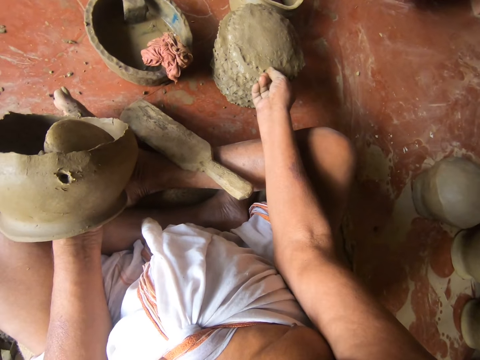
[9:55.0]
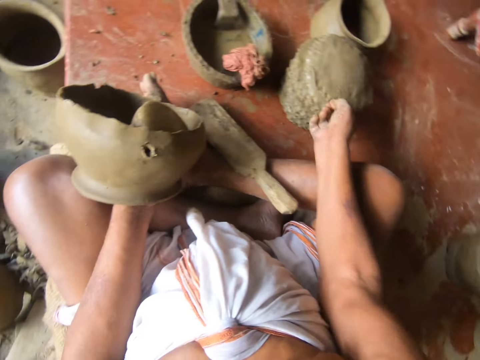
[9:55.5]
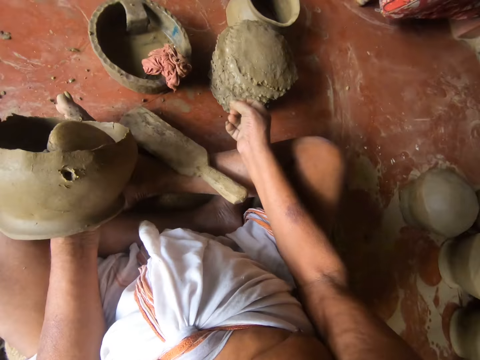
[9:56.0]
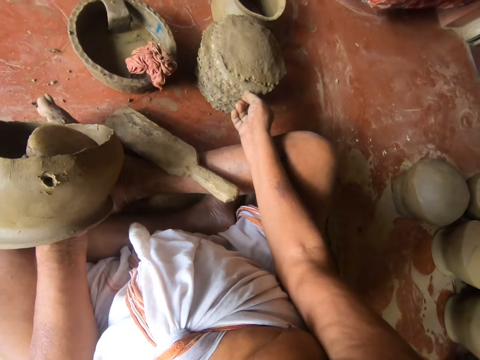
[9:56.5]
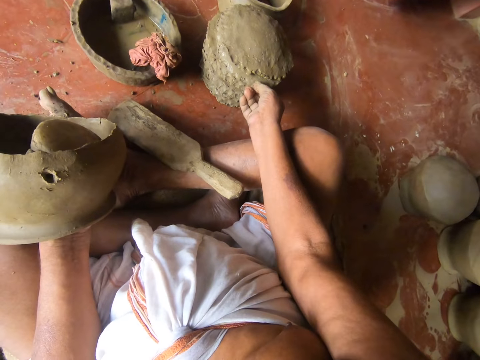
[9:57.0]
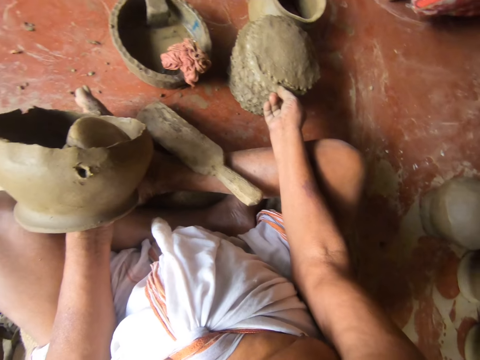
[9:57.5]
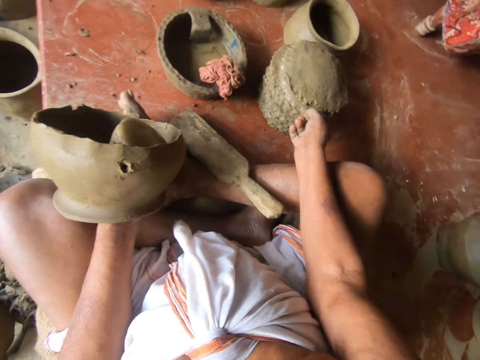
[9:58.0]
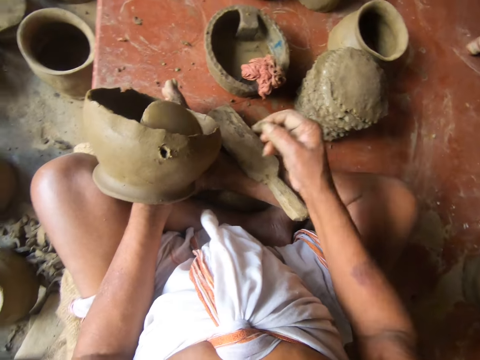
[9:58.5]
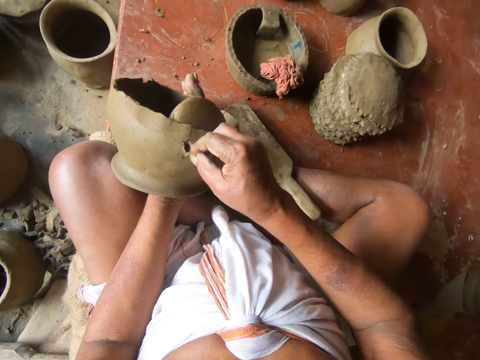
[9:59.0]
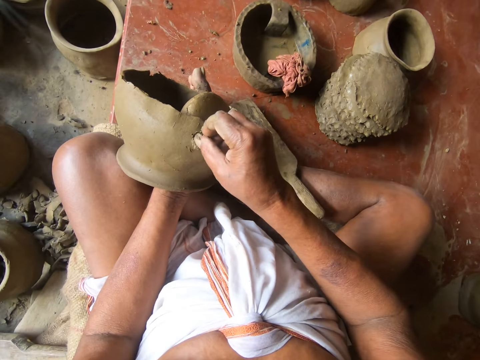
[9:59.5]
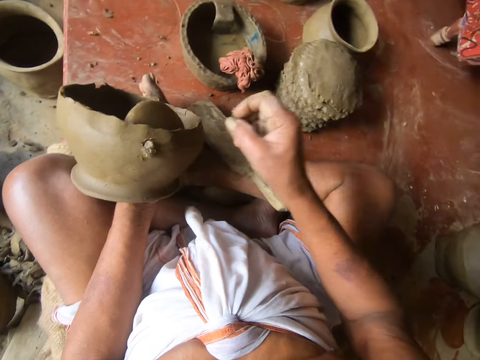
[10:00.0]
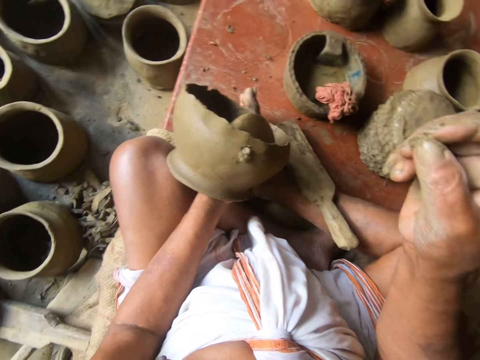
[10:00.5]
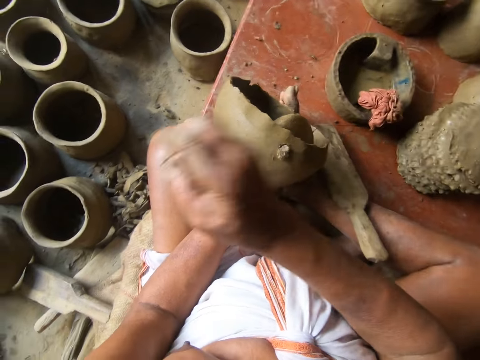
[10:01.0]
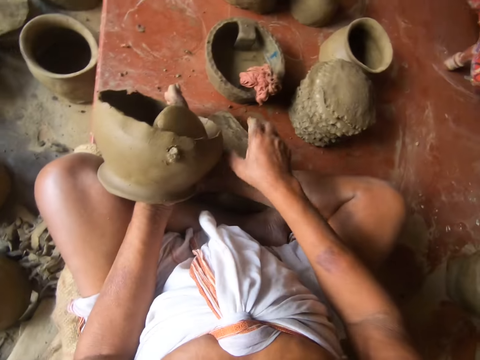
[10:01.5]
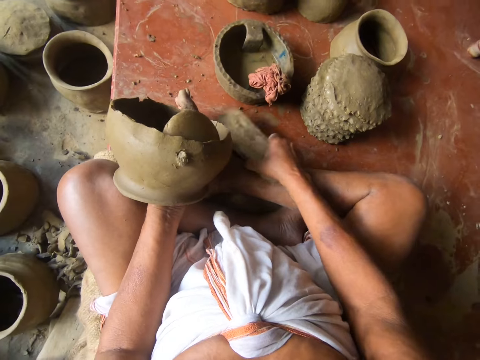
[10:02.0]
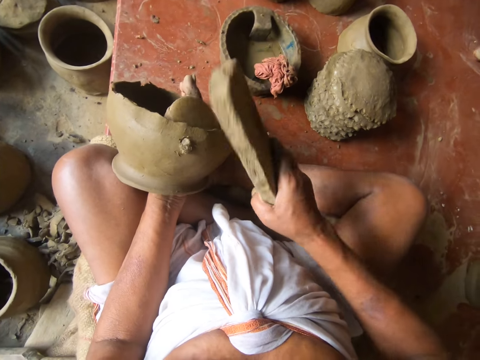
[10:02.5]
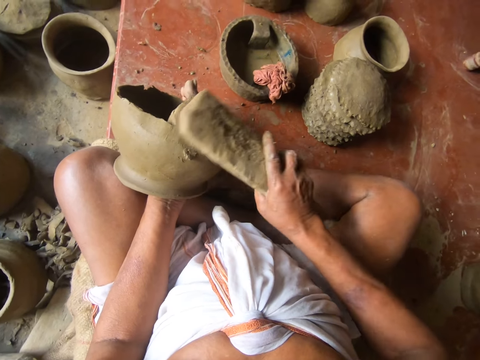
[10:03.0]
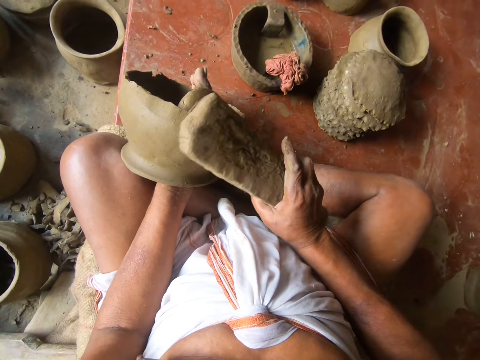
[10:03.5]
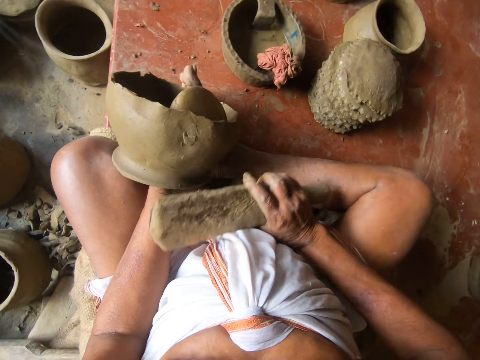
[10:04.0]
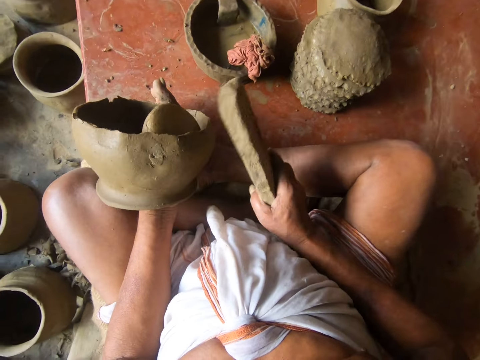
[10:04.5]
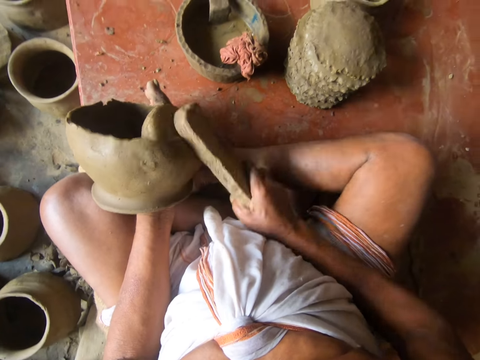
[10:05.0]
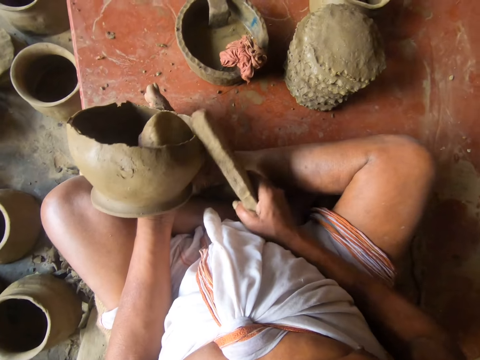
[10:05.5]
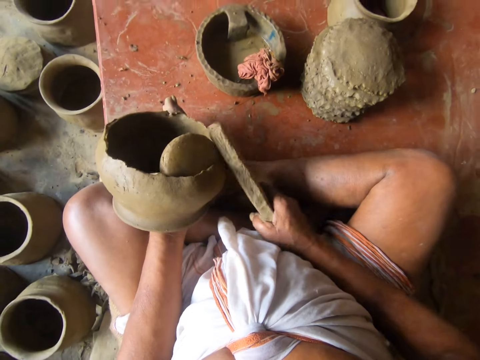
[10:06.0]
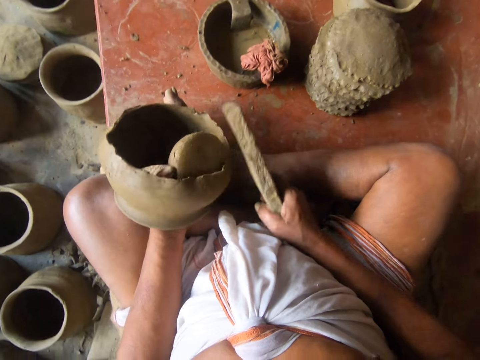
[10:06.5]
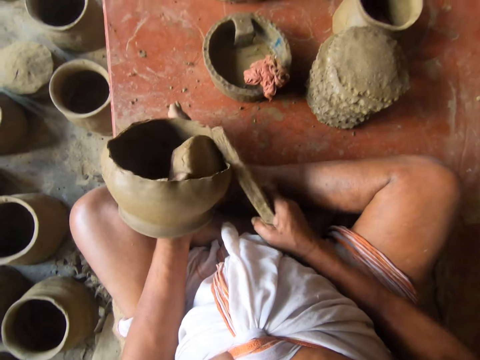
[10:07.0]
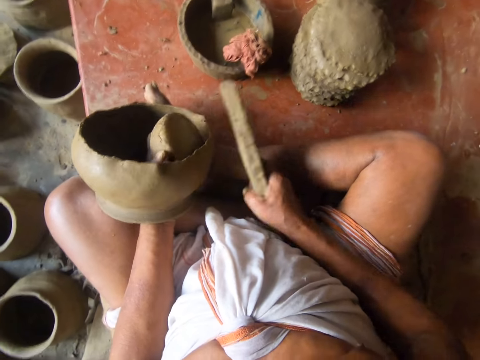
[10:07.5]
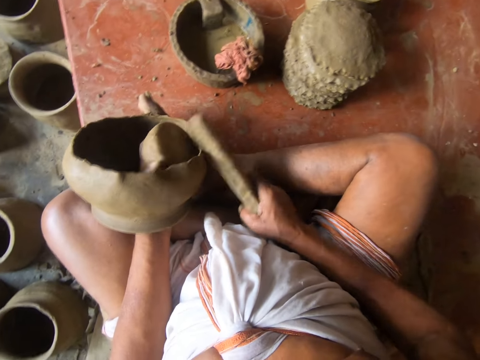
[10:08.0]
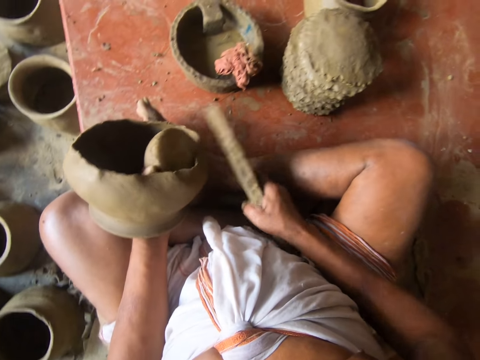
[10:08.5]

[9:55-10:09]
The camera wearer picks up clay. They pinch a piece of clay on the molded clay. They stick the piece of clay on the pottery. They pick up the pottery shaper or wood on the ground. They hit the pot with the wood. They shape the pottery.

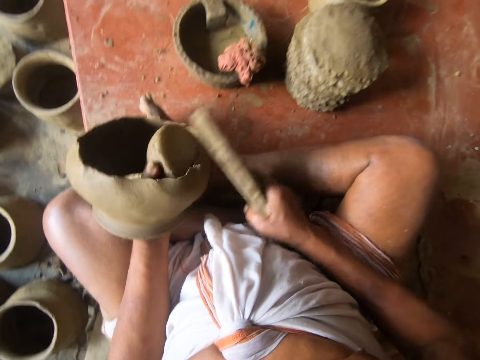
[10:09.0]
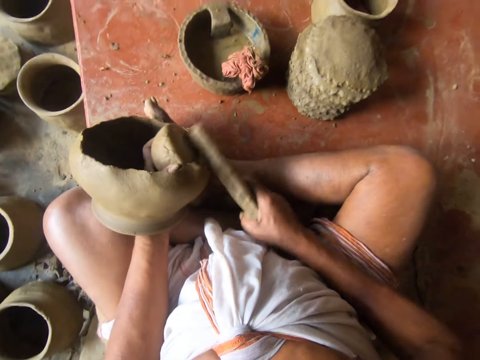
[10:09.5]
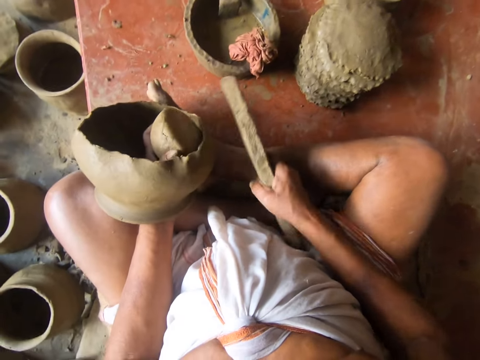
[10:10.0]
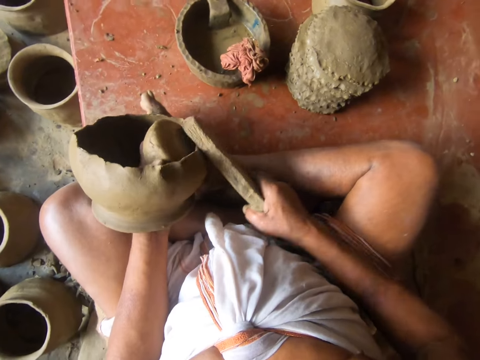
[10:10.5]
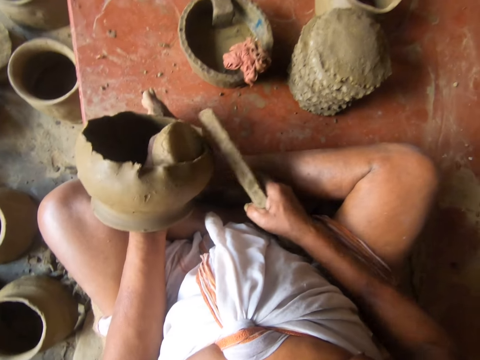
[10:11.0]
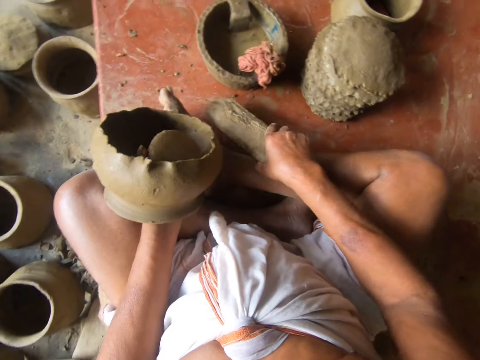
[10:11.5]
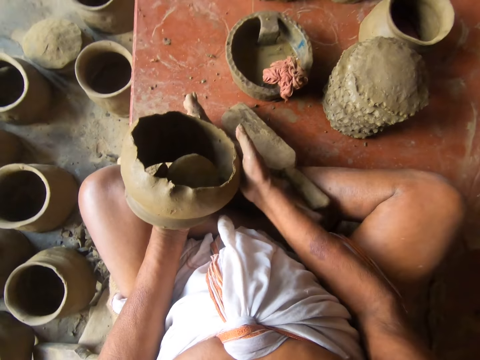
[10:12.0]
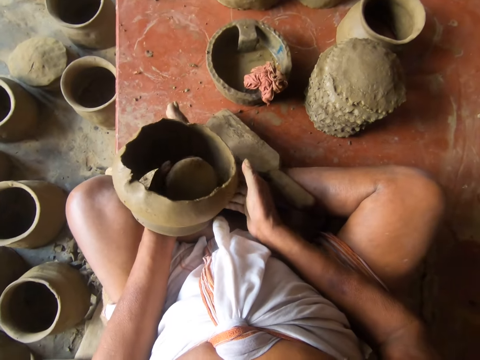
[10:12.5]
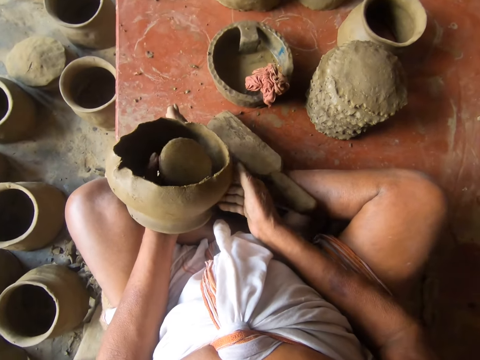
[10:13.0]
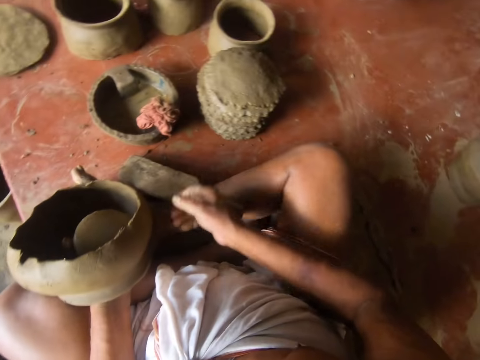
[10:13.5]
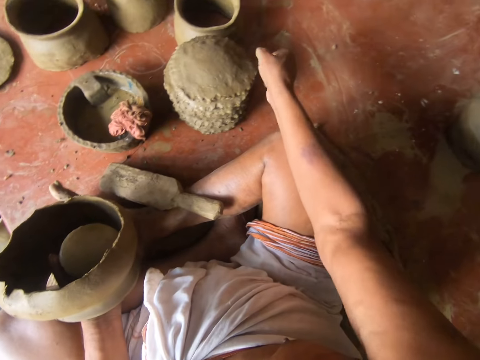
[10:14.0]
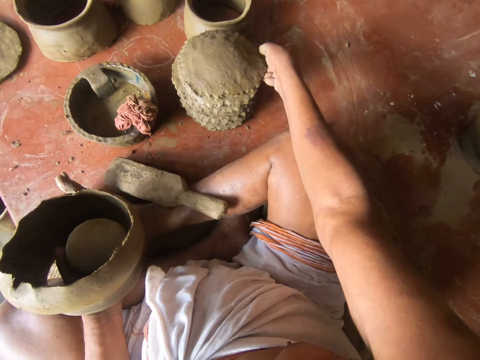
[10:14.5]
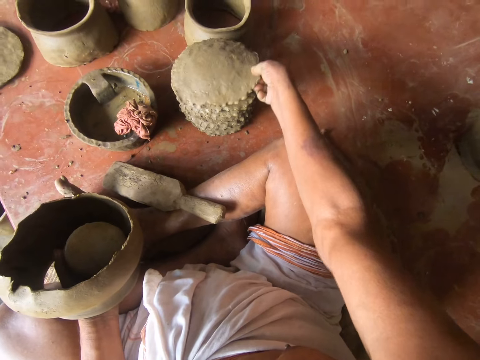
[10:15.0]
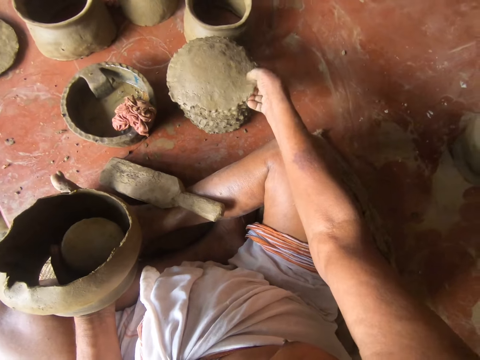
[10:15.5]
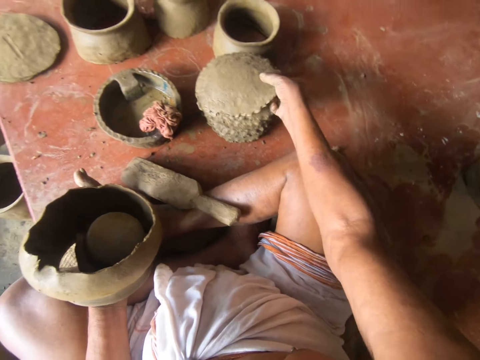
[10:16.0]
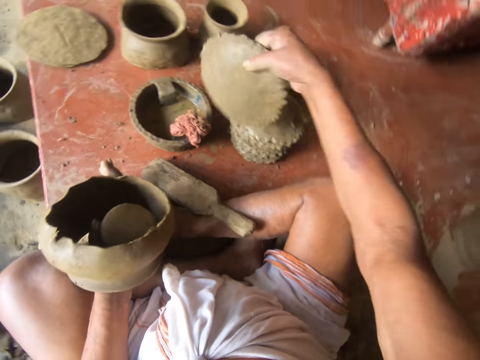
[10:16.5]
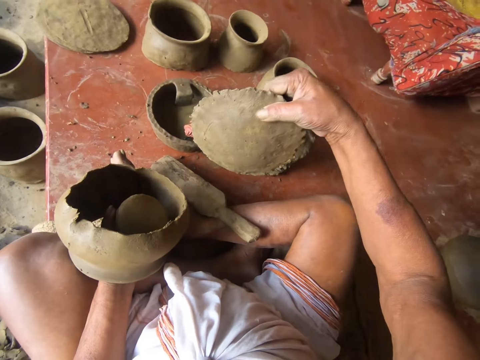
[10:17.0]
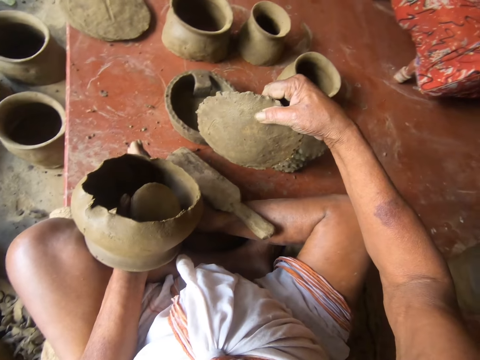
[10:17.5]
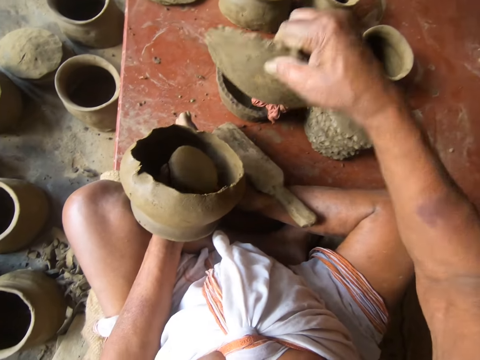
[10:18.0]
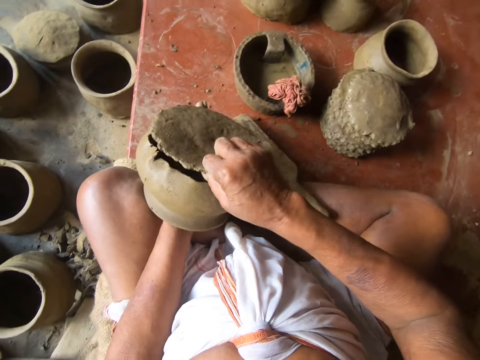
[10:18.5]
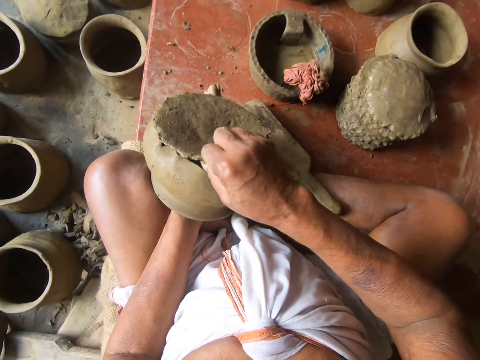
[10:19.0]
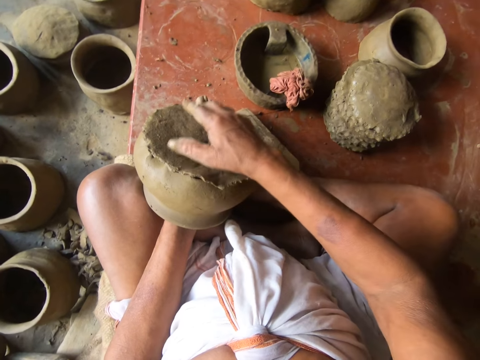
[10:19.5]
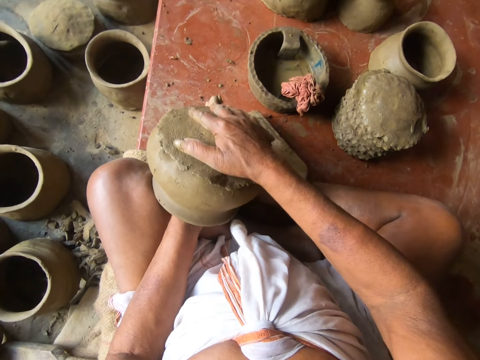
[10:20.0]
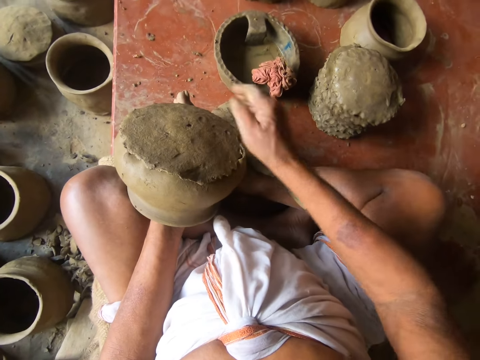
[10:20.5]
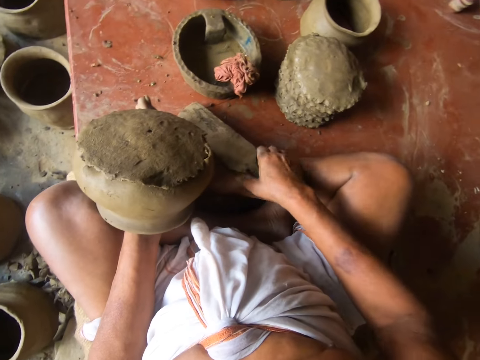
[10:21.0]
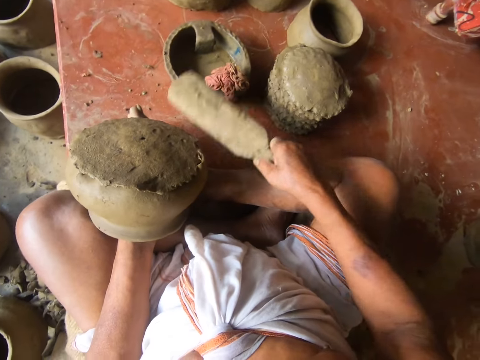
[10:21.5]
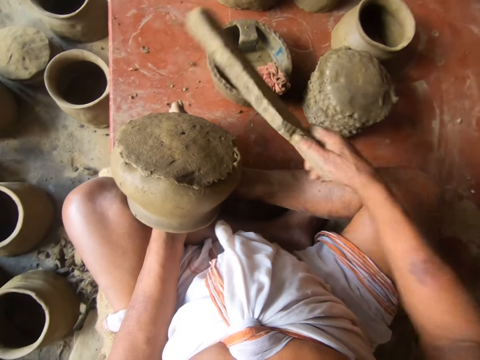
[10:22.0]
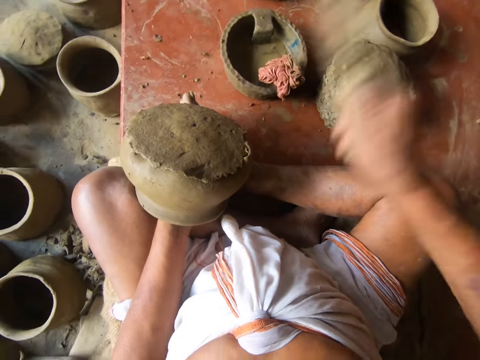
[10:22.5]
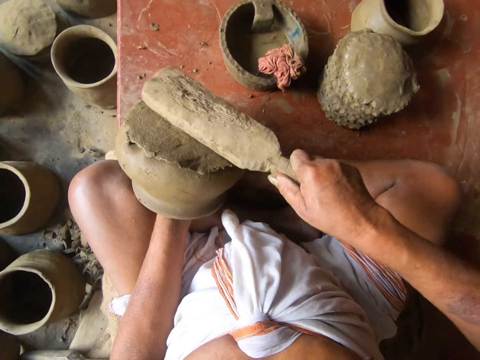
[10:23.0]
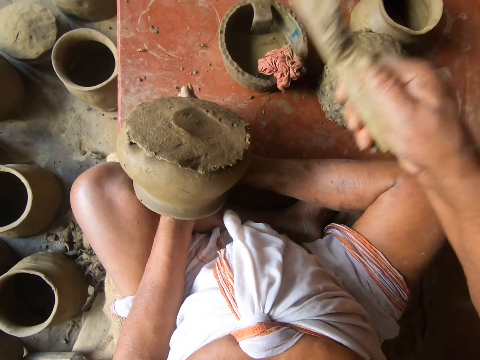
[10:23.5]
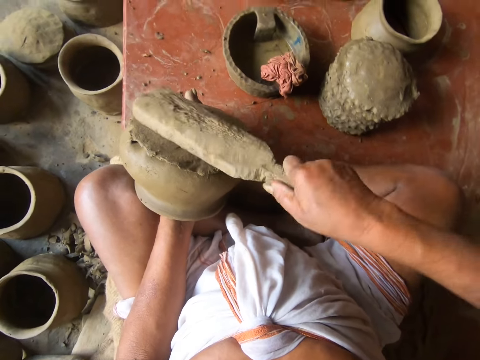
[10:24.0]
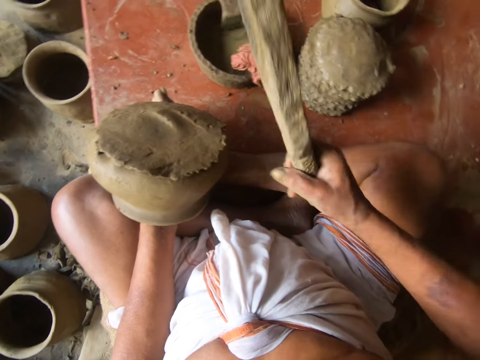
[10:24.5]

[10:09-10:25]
The camera wearer places the pottery shaper or wood on the ground. They turn the pot. They pick up the molded clay. They place the molded clay on the pottery. They cover the pot with clay. They pick up the pottery shaper on the ground. They shape the pottery. They hit the pot with the wood.
